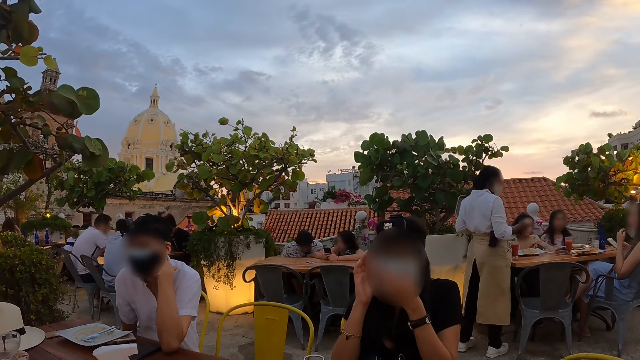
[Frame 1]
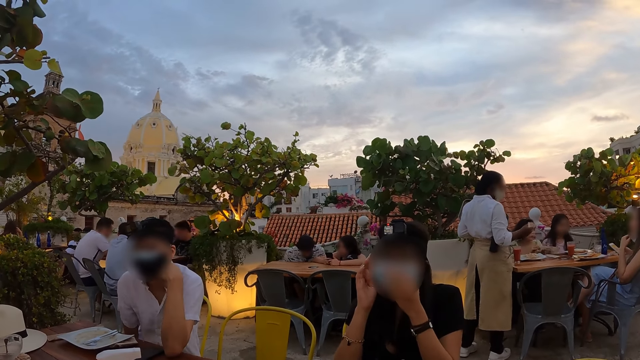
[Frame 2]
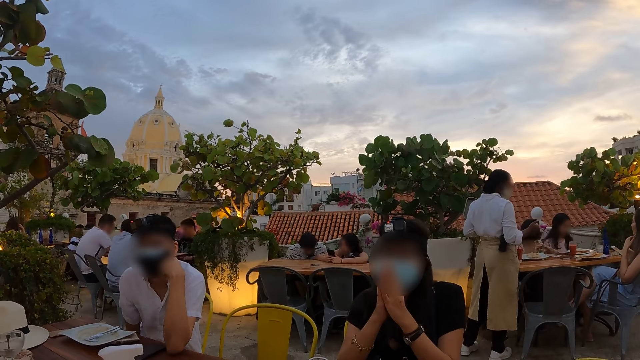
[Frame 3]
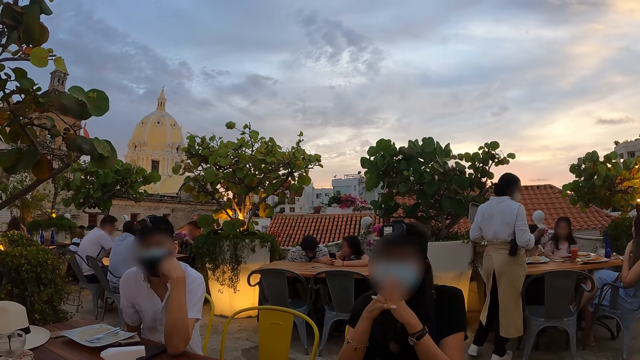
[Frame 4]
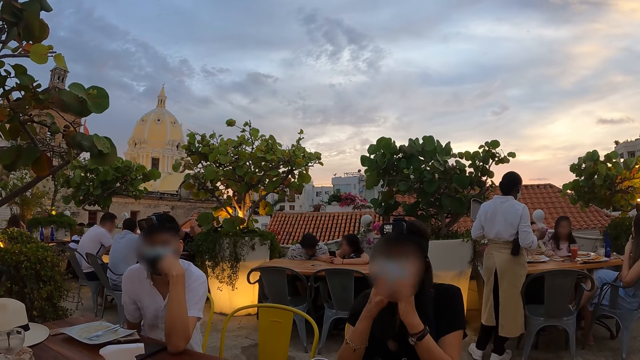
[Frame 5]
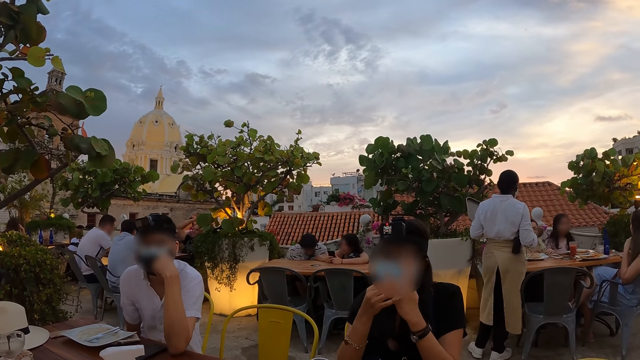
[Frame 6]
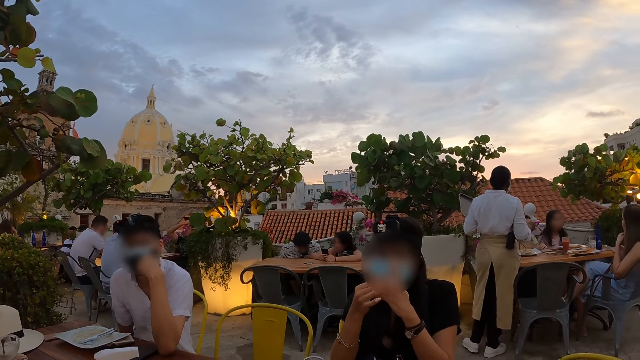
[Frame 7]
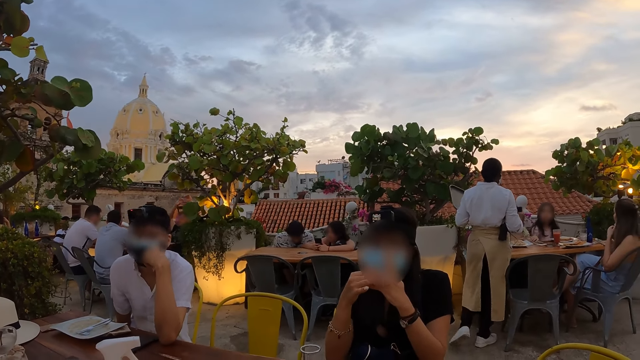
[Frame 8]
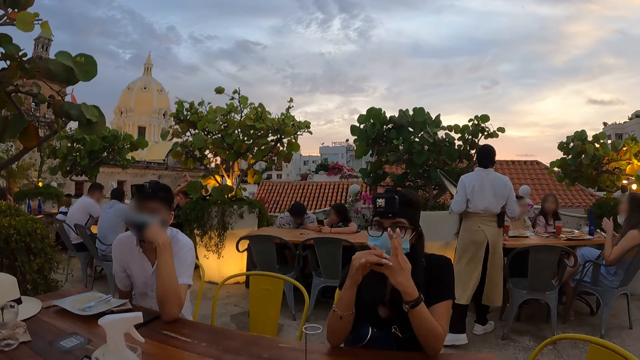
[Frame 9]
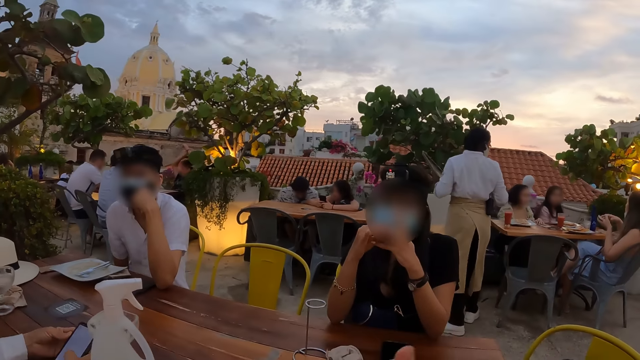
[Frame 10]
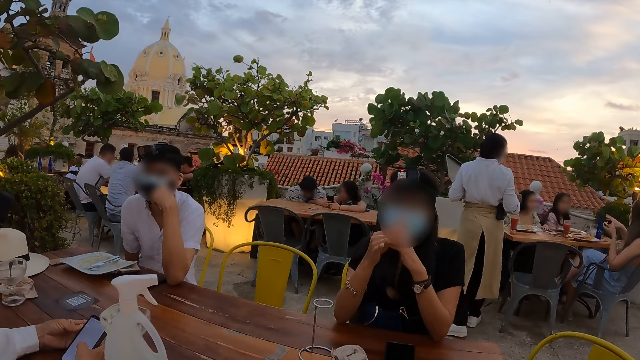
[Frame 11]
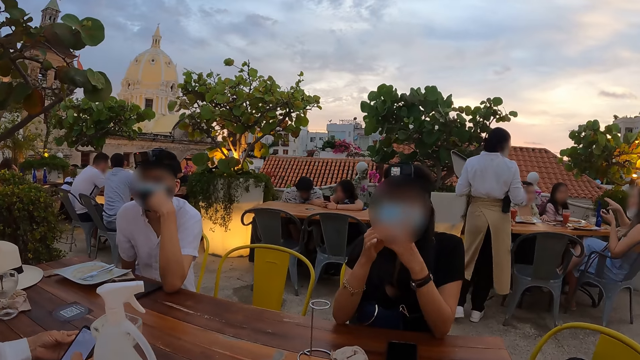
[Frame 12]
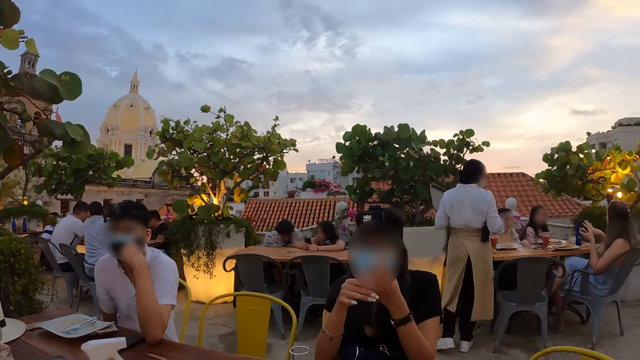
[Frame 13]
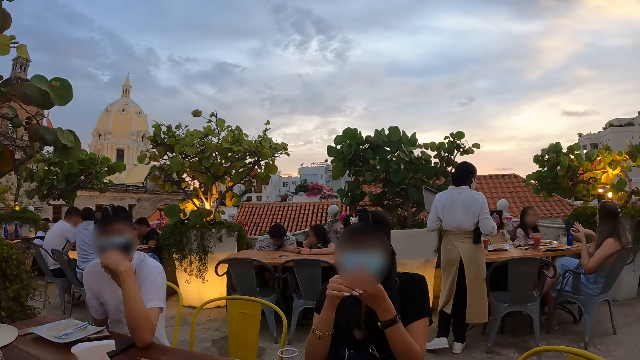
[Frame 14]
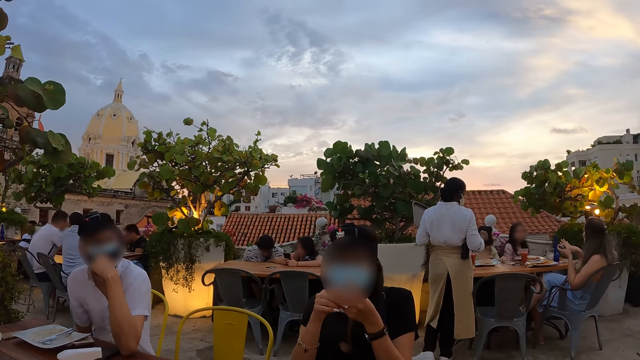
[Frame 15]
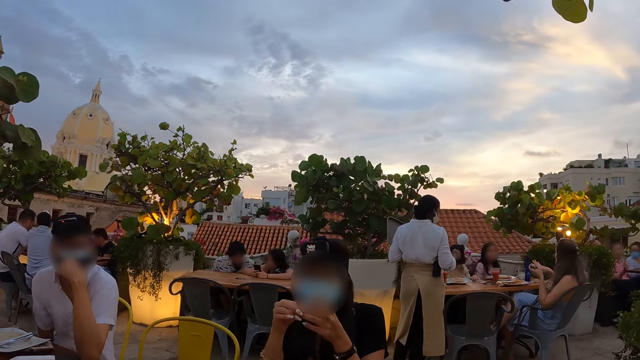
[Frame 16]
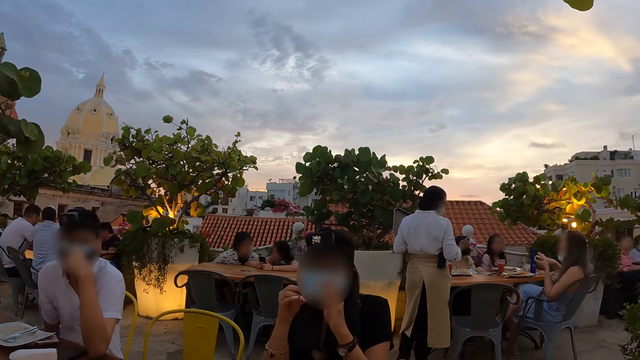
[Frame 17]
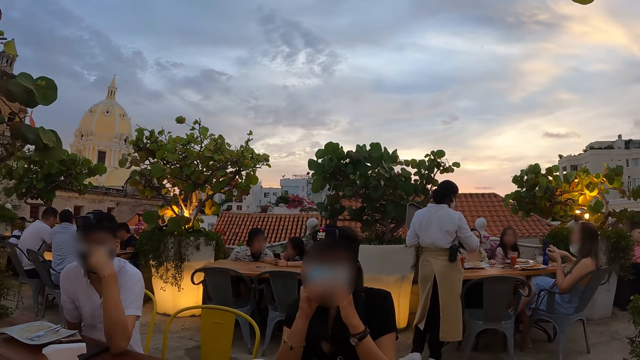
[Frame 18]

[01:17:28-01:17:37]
A woman holds the mask. Another woman interacts with a third woman. The first woman pulls her hand off the mask and holds her hands together. A fourth woman passes the phone to her left hand from her right hand.

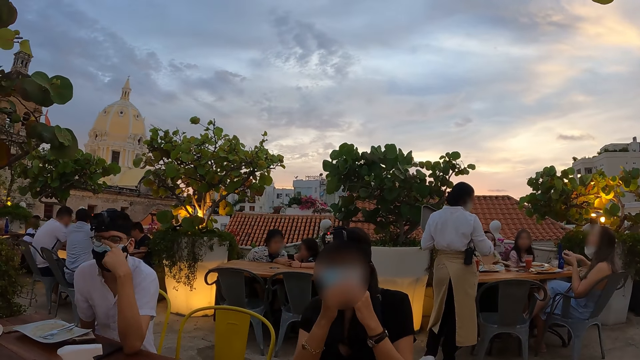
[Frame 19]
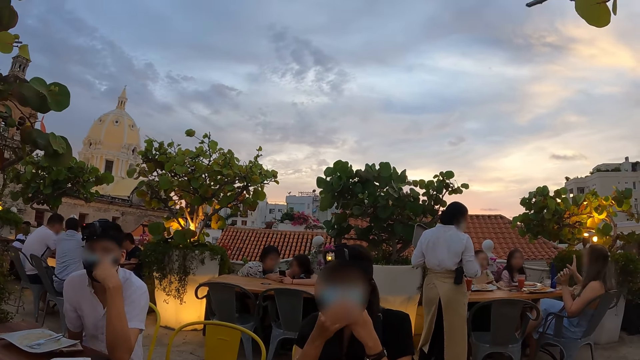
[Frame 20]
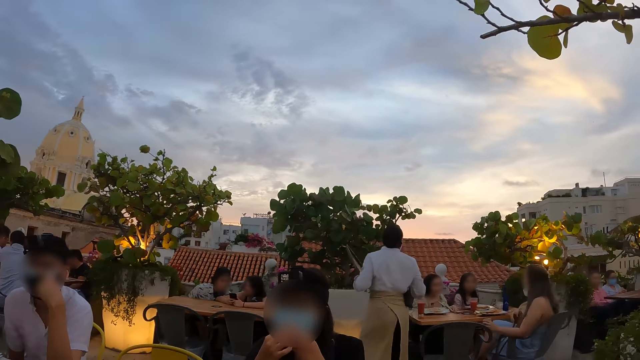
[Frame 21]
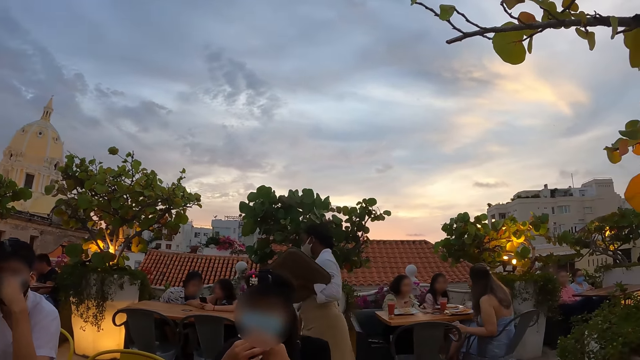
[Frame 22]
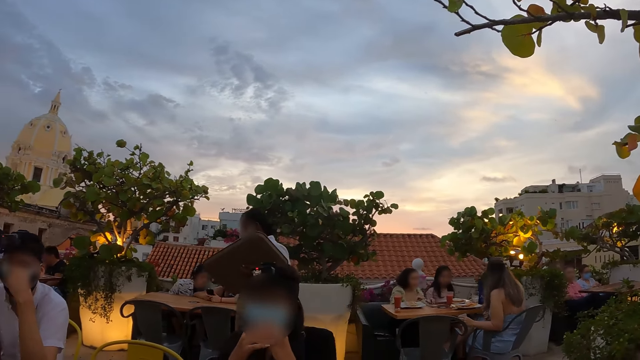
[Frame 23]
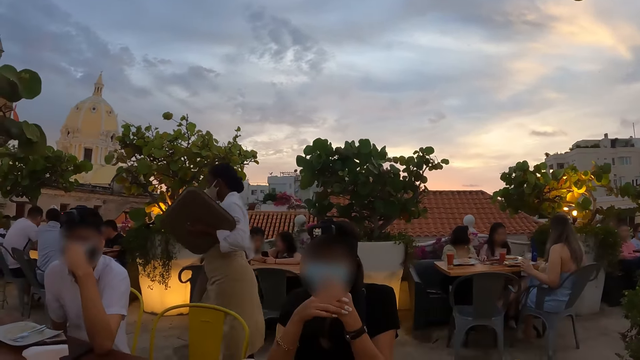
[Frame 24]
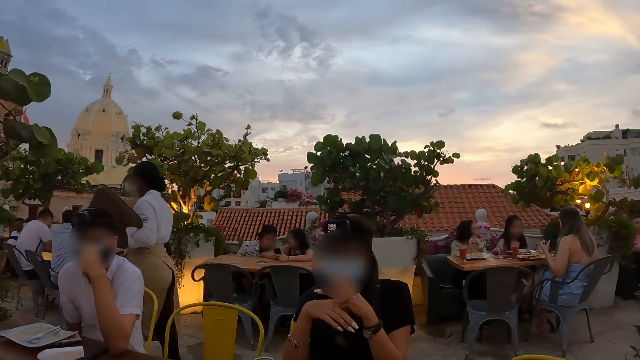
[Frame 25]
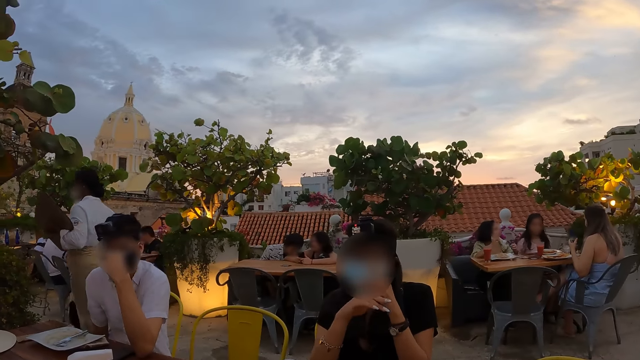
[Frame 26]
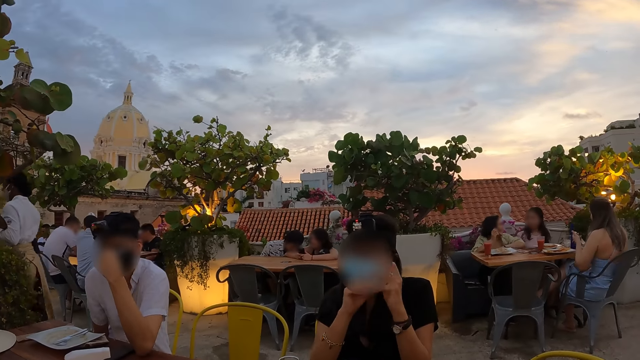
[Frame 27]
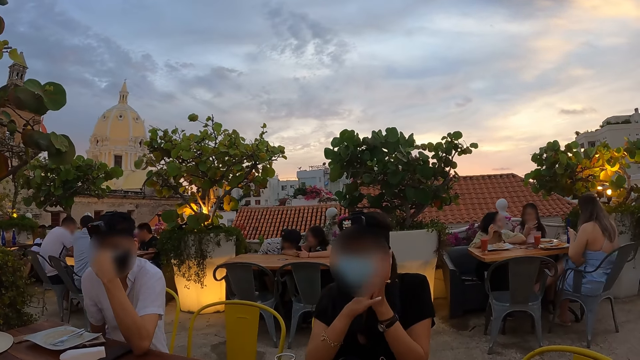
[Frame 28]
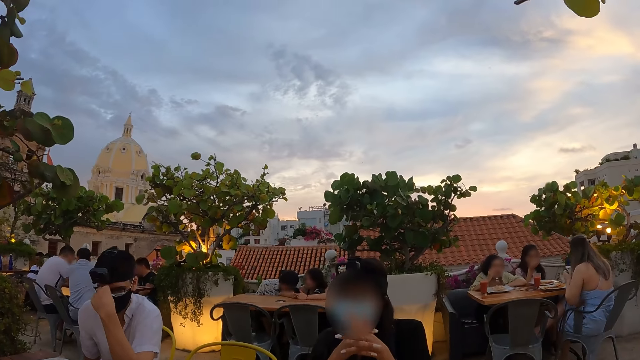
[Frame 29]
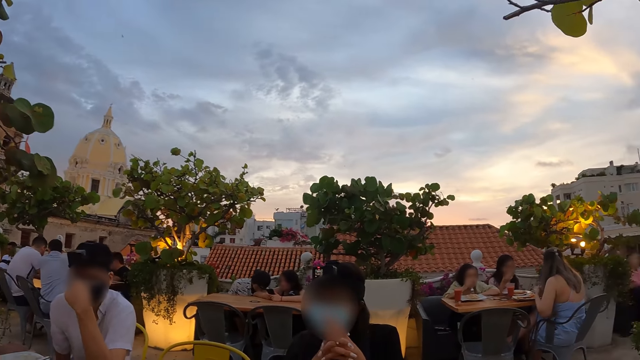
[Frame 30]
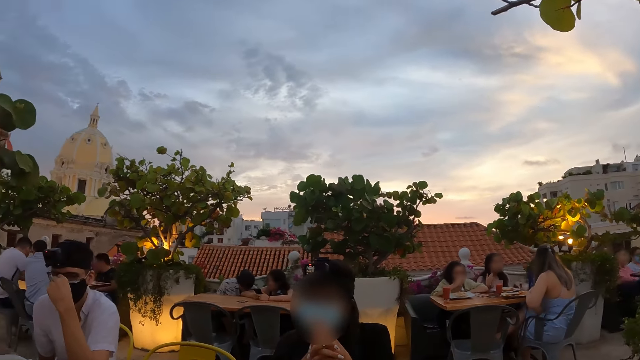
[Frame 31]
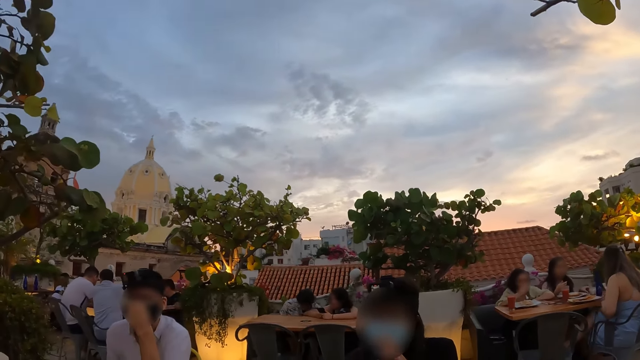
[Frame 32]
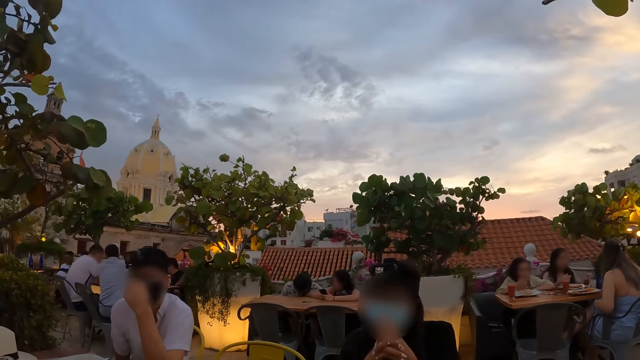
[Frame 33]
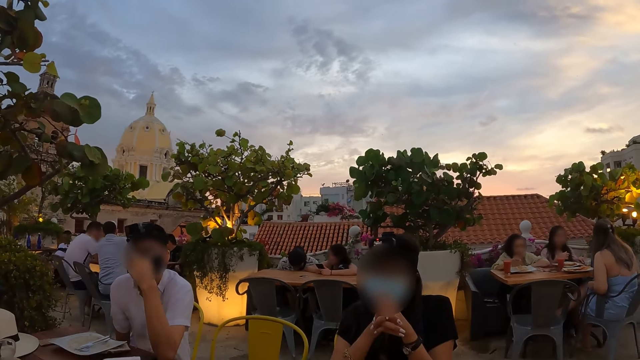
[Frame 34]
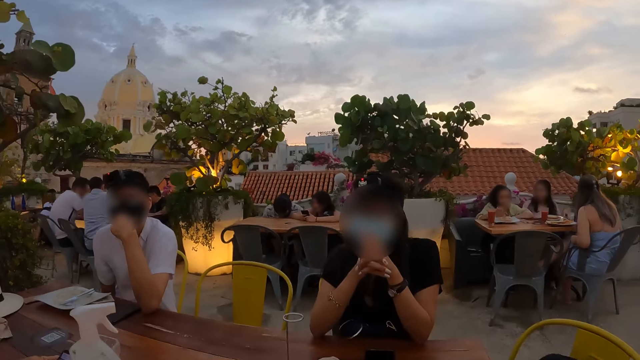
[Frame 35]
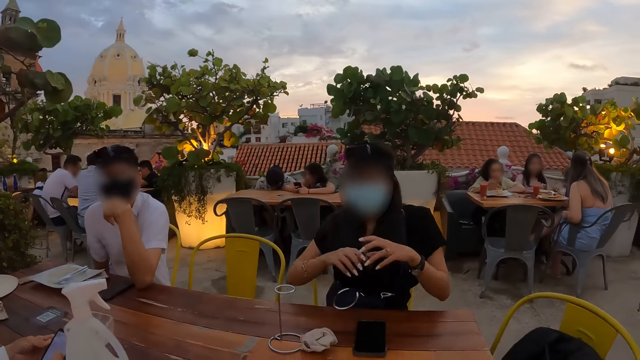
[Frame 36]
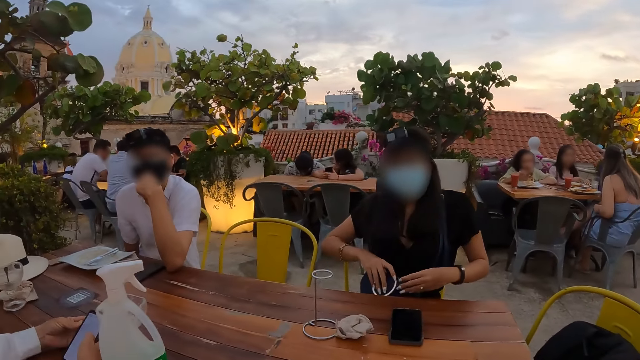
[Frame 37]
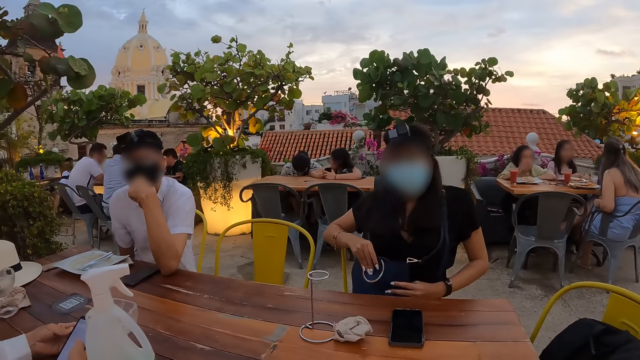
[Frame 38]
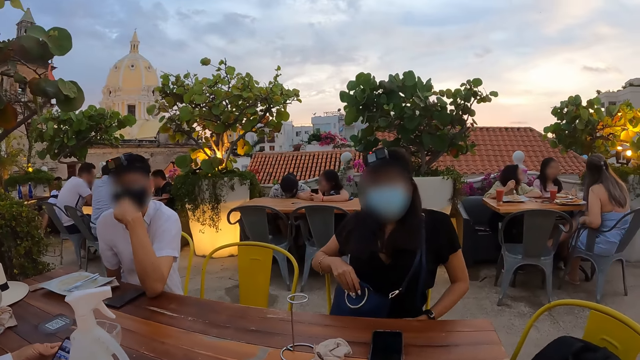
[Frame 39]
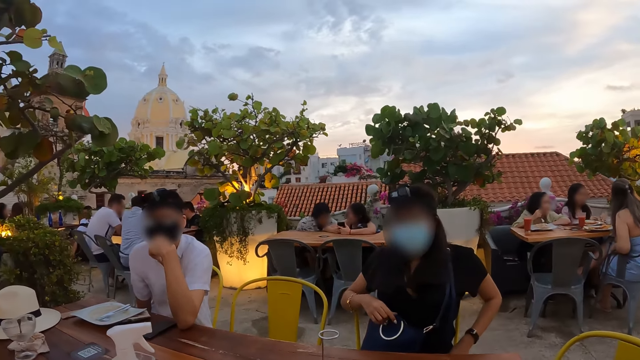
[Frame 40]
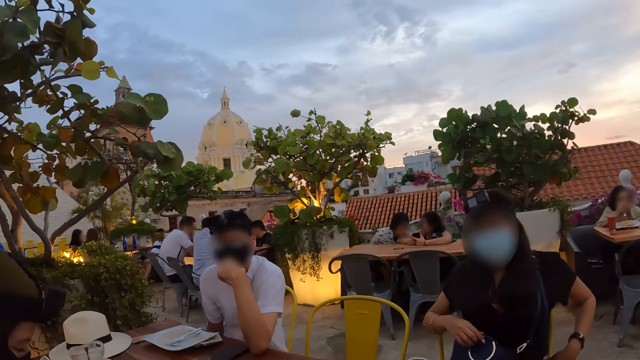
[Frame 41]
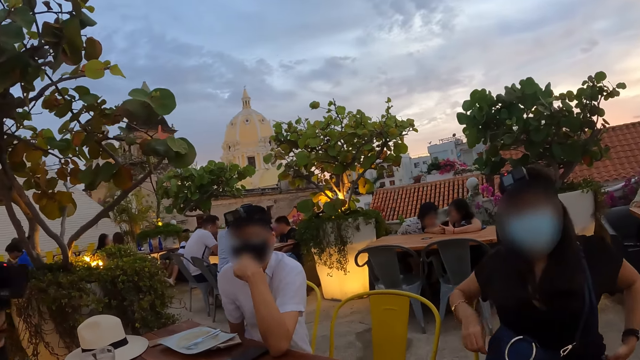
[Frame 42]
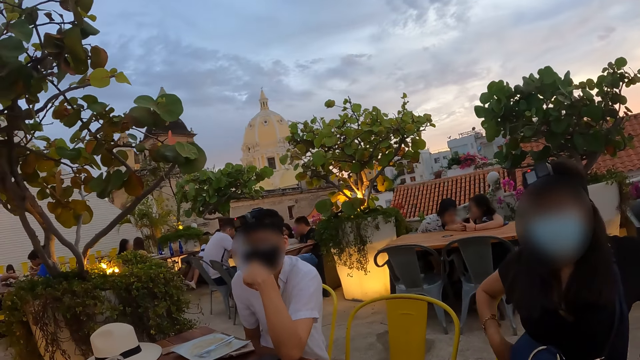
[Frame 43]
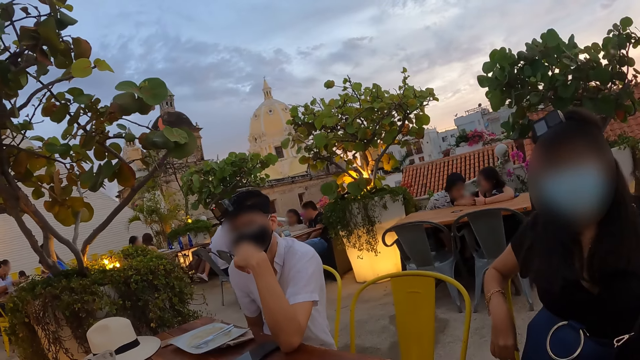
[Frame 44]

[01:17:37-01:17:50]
A woman interacts with a second woman and a third woman. The second woman passes the phone in her left hand to her right hand. The camera wearer looks around the restaurant. A fourth woman holds a bag with both hands. She holds the bag with her right hand. She pulls her hand off the bag.
